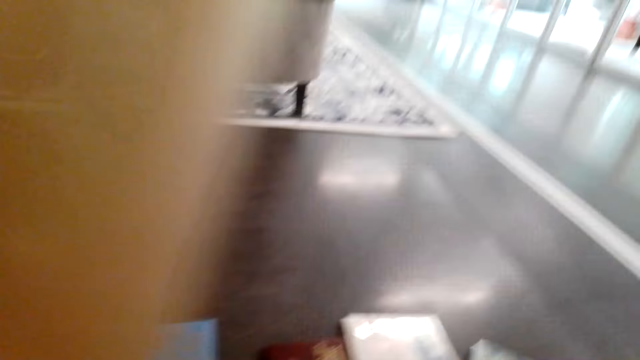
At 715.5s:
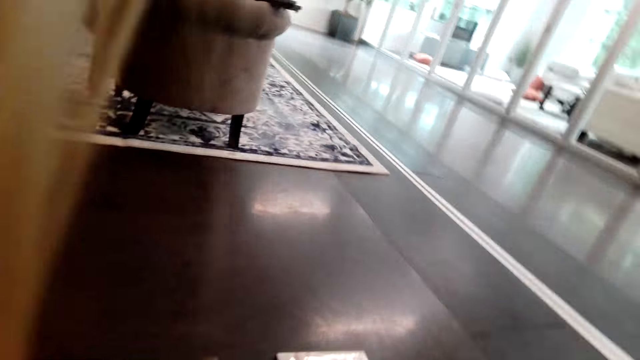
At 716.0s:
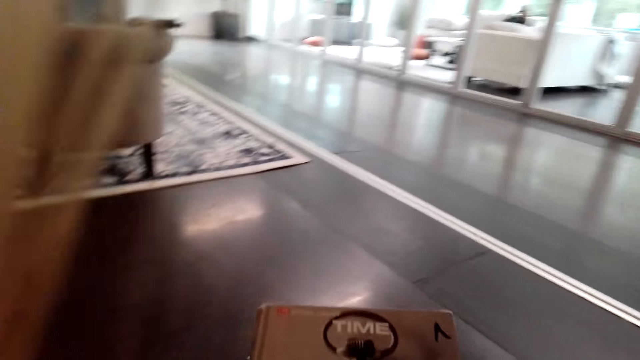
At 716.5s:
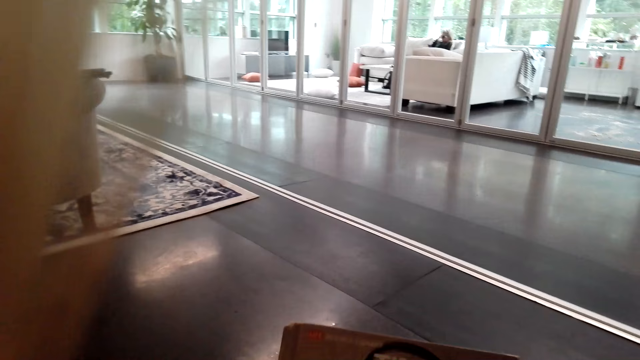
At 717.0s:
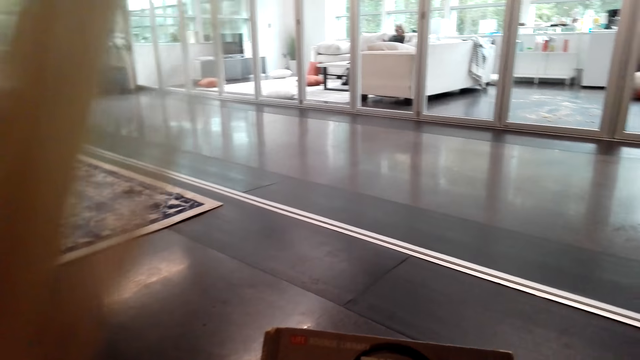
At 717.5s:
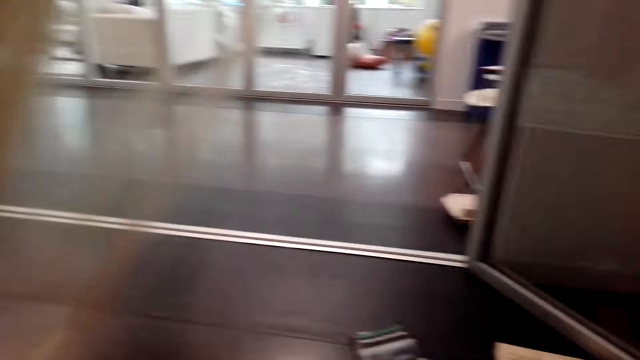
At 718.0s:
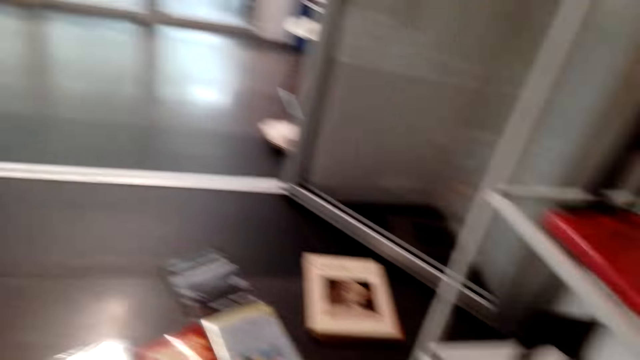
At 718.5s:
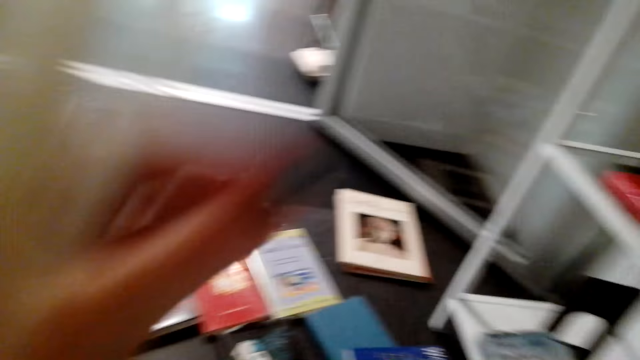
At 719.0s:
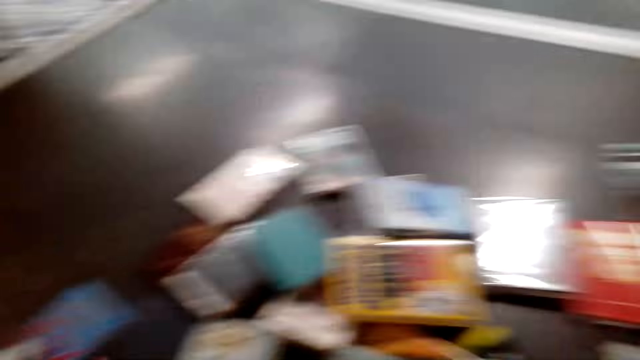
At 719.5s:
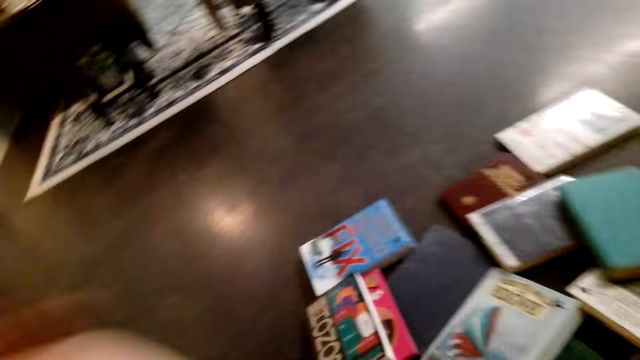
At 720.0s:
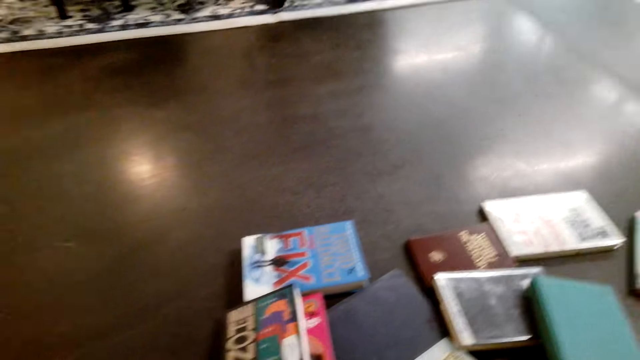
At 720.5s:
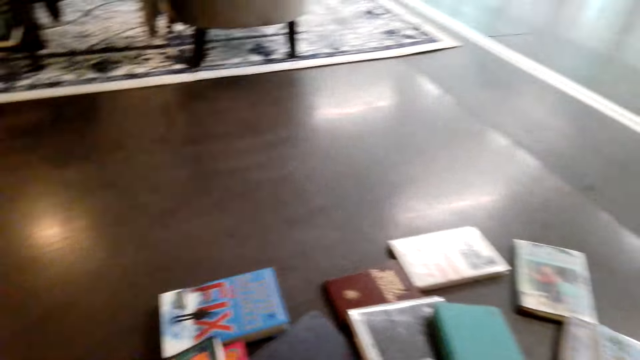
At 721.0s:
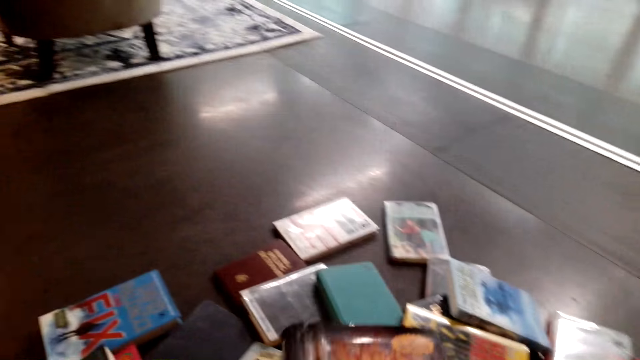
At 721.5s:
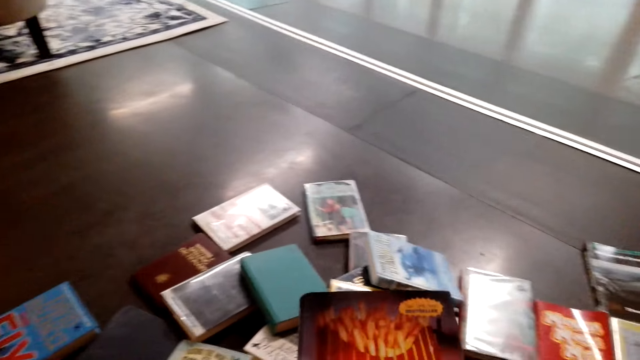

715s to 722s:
The camera wearer picks up a book.

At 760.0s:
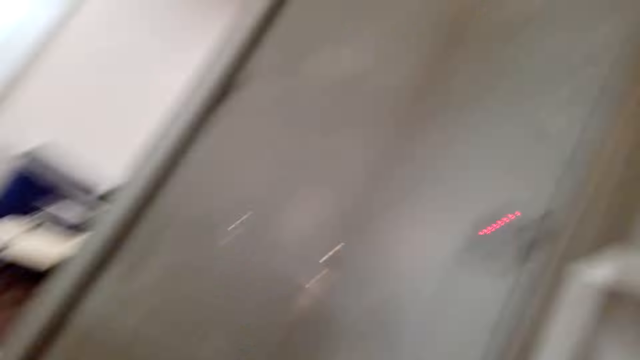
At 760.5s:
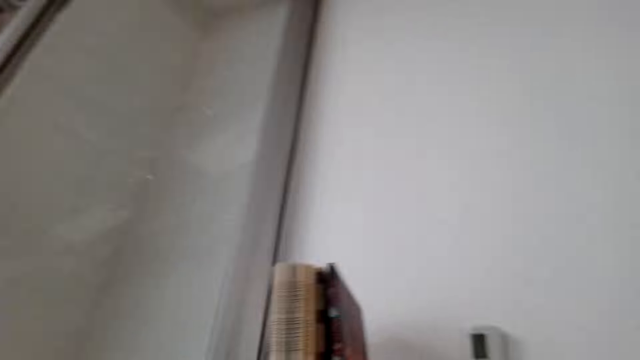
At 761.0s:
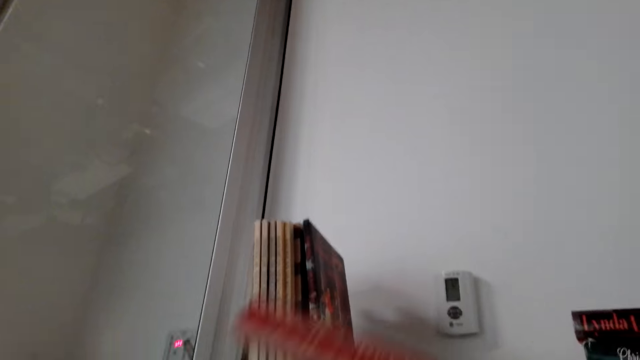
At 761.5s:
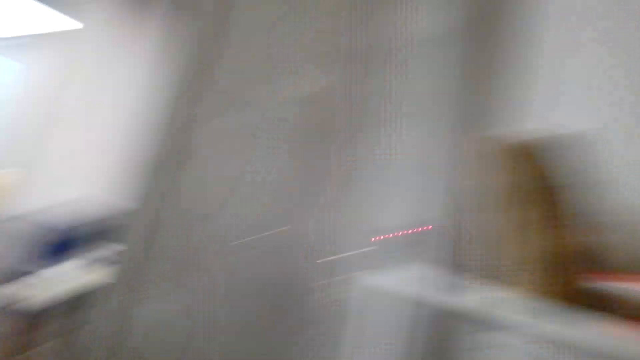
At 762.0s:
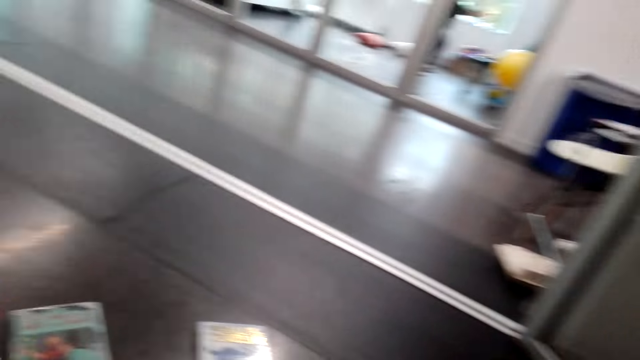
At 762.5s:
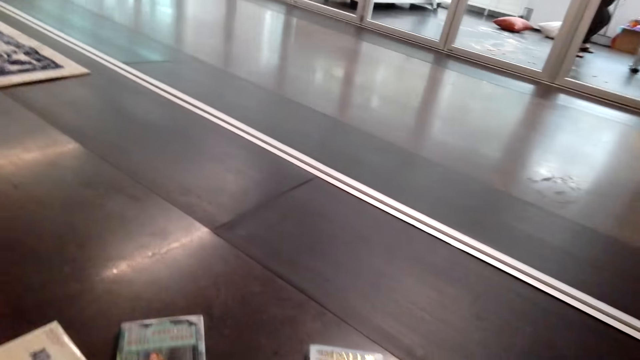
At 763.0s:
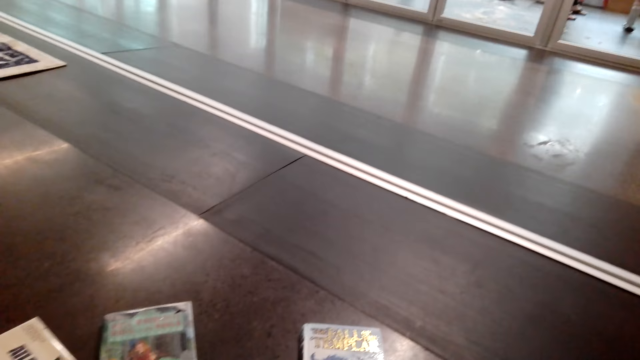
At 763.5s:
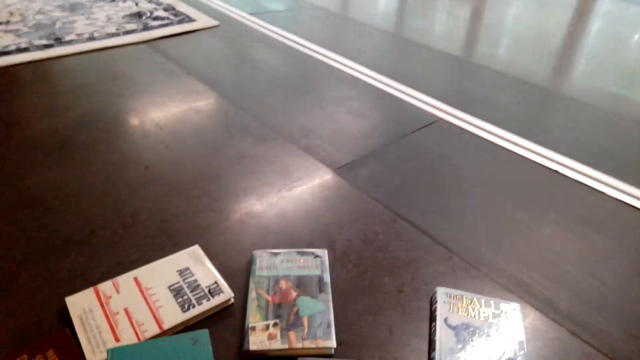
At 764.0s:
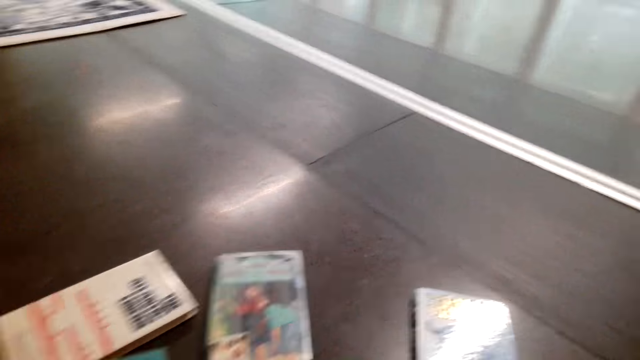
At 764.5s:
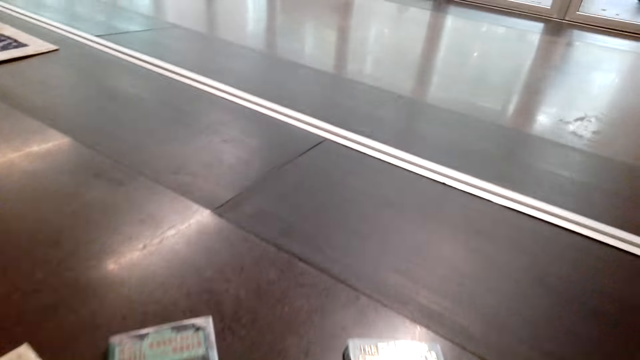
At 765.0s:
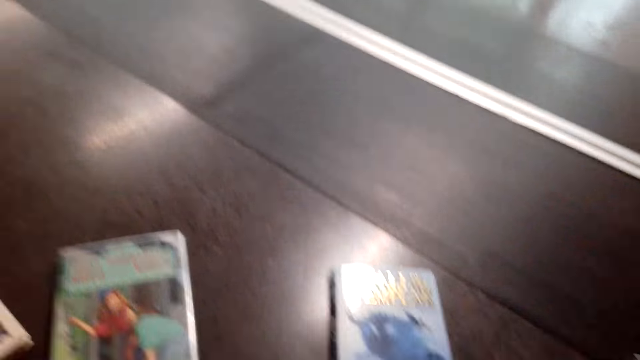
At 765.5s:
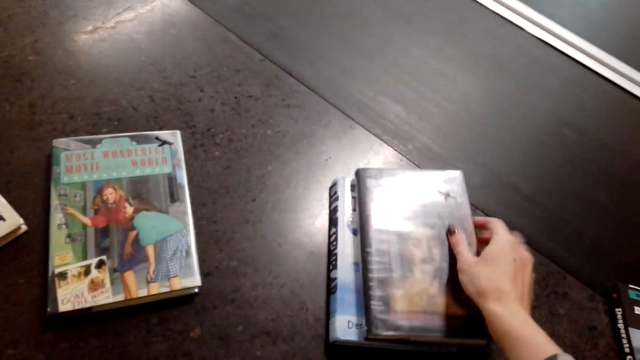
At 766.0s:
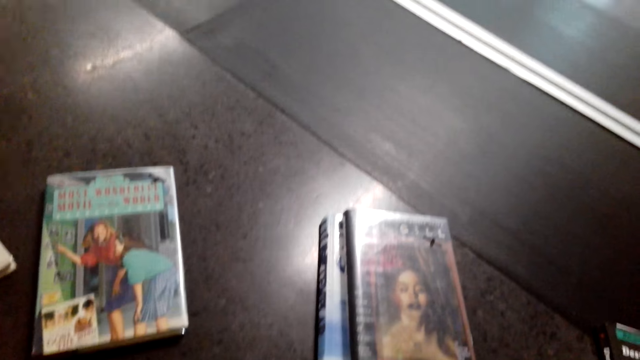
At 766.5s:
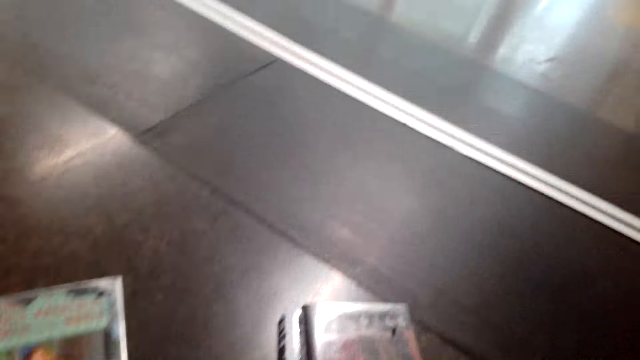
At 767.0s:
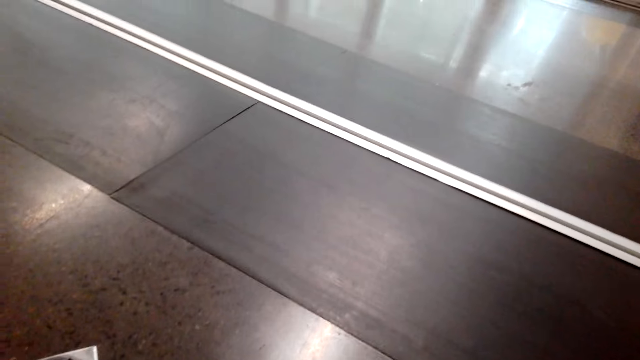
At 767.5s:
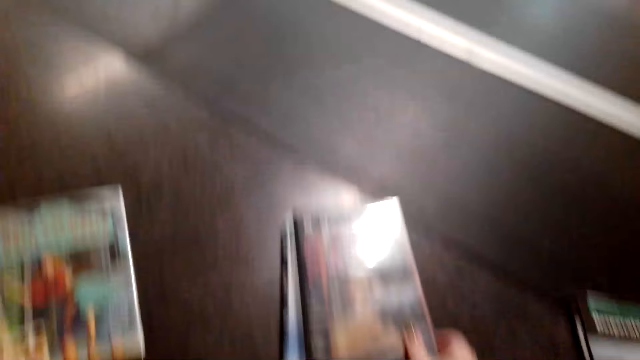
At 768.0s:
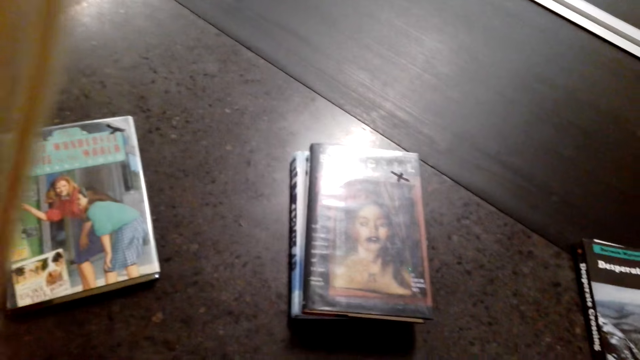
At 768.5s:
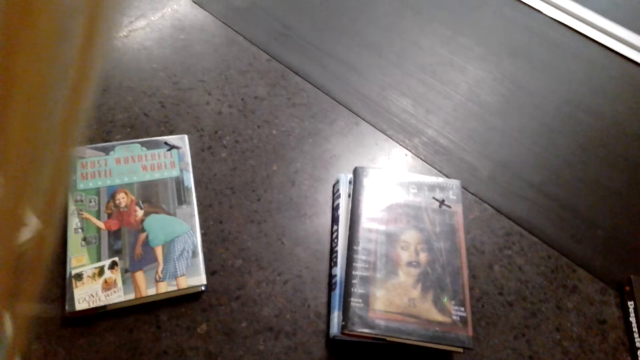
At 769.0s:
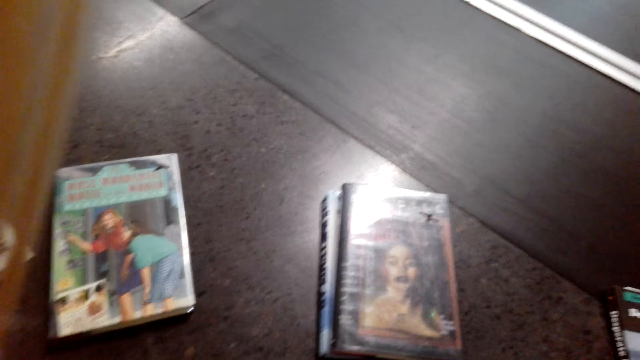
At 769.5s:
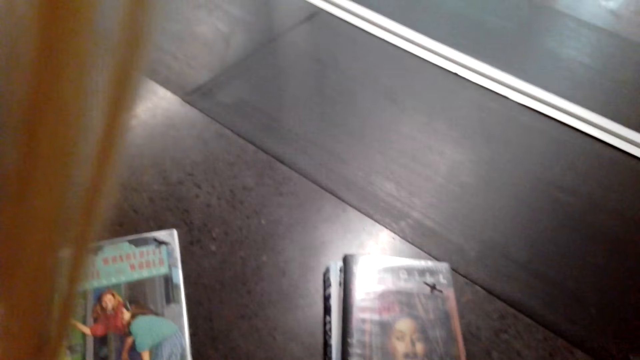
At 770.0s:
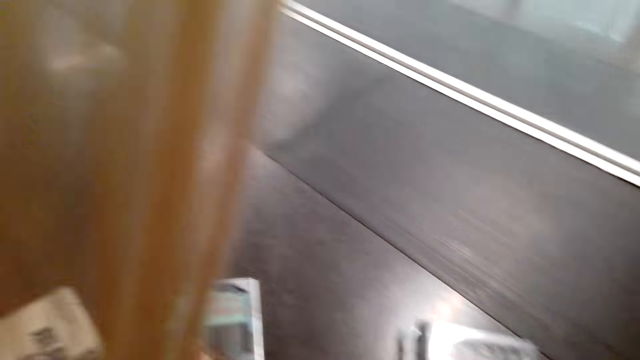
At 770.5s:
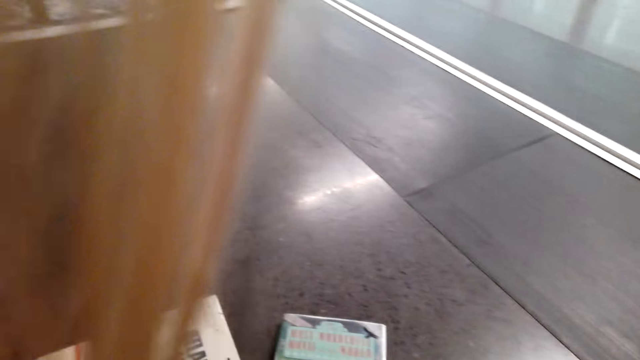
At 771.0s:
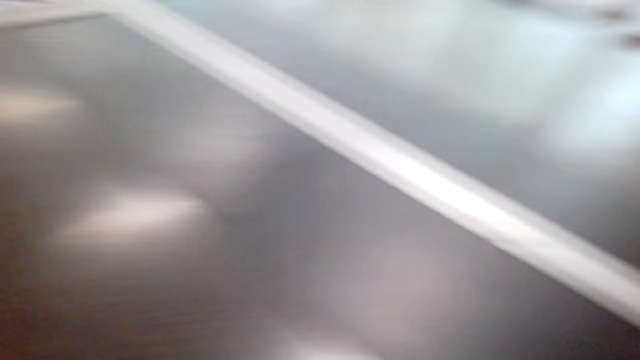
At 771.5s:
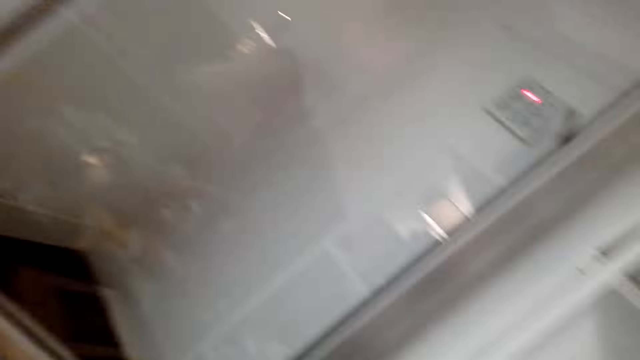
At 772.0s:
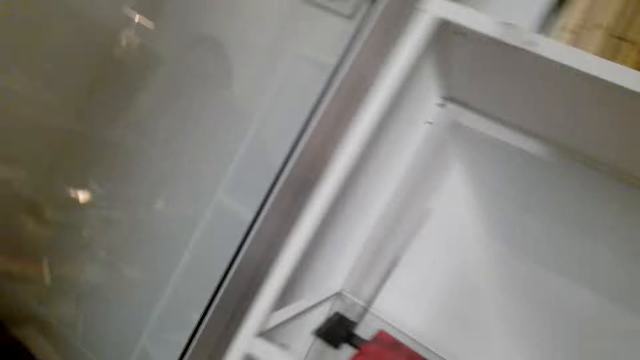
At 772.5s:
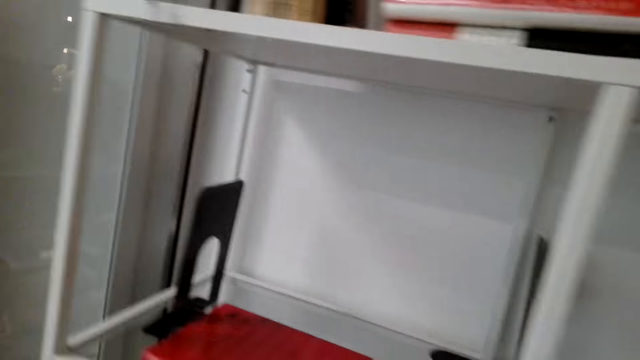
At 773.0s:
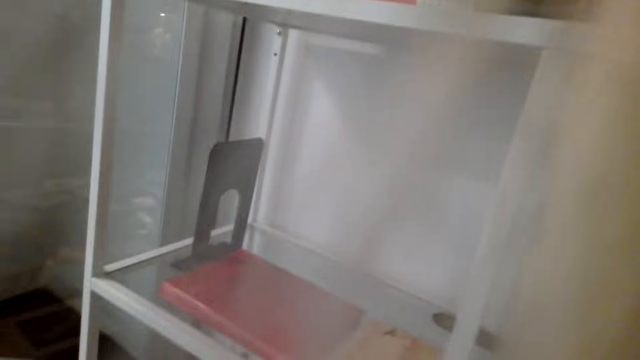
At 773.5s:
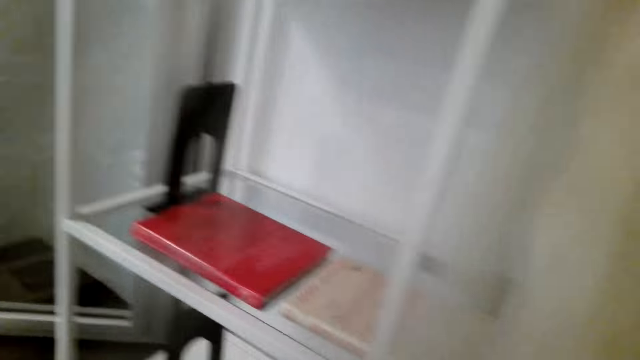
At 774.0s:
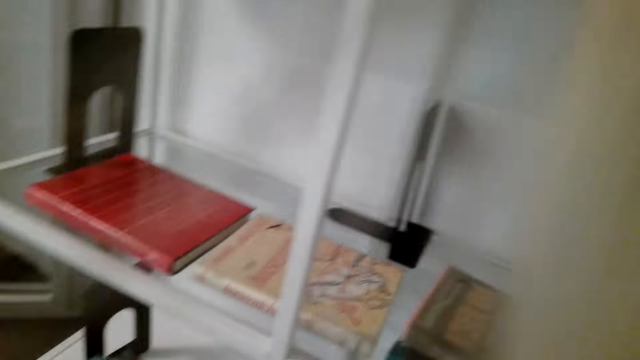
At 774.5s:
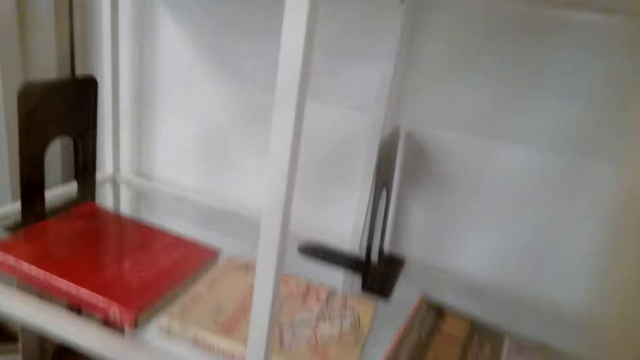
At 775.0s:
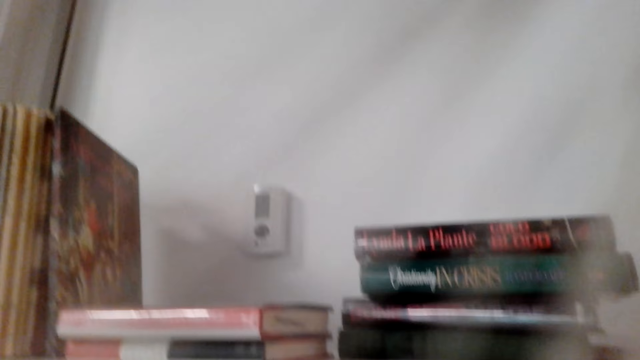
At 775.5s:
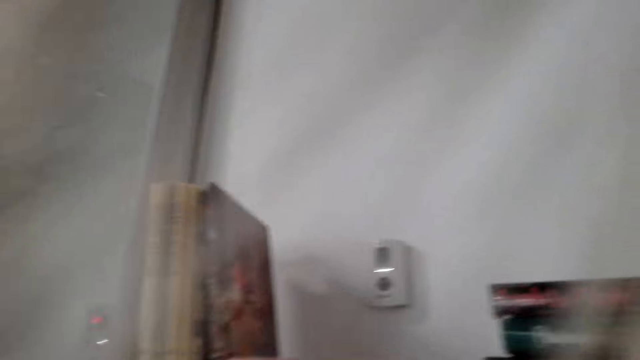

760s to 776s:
The camera wearer places the book on the shelf. They put down a book. They look around.
